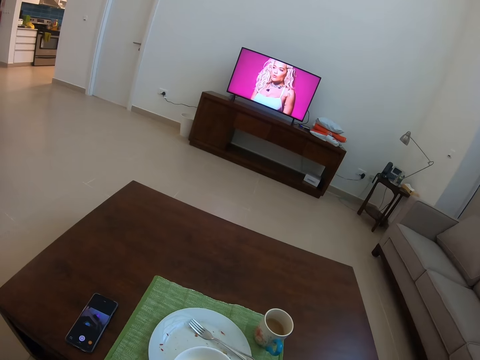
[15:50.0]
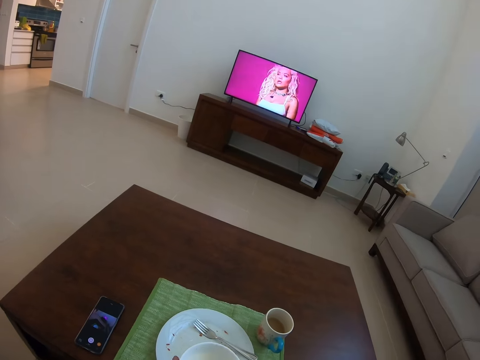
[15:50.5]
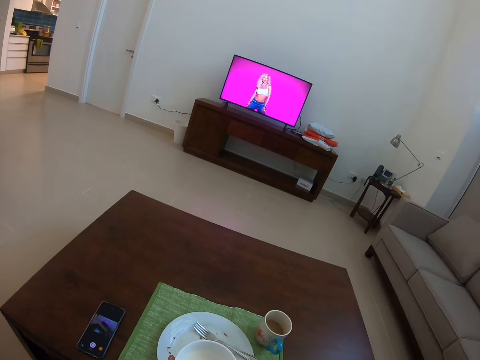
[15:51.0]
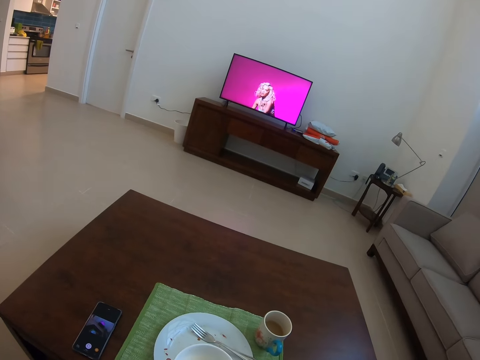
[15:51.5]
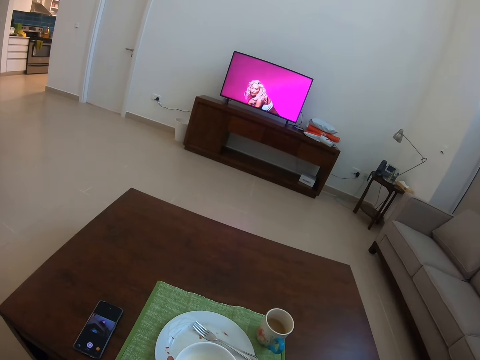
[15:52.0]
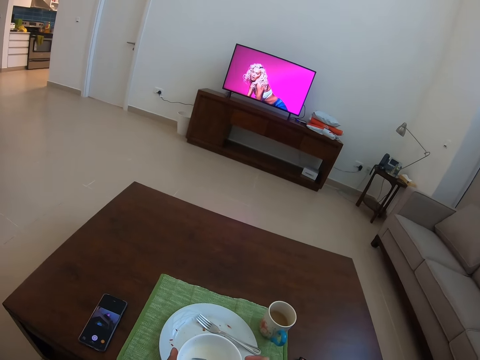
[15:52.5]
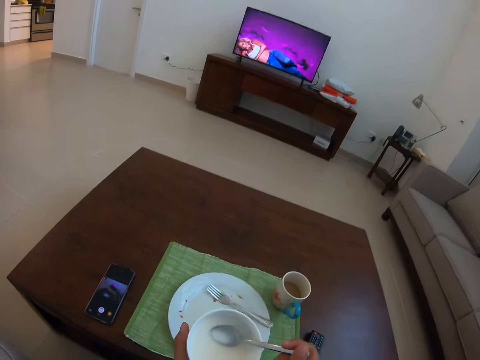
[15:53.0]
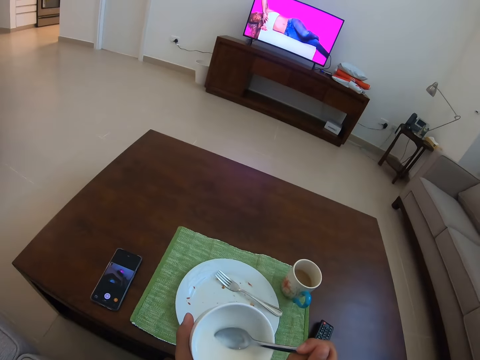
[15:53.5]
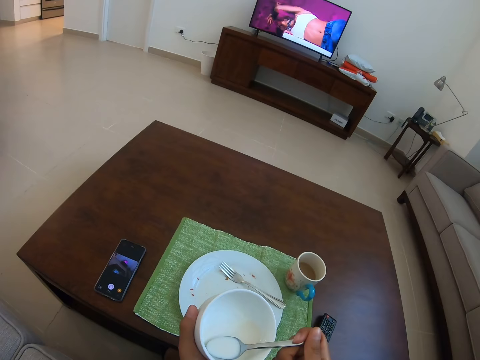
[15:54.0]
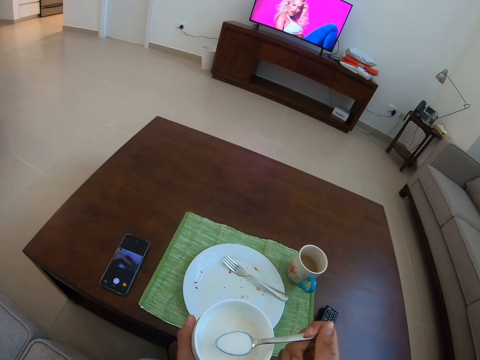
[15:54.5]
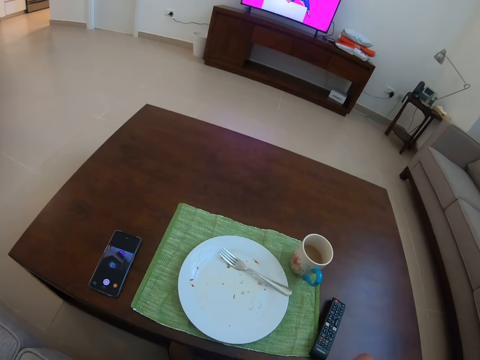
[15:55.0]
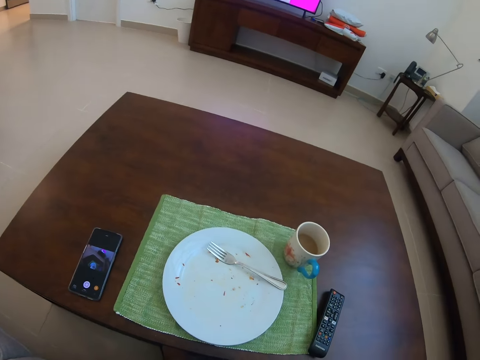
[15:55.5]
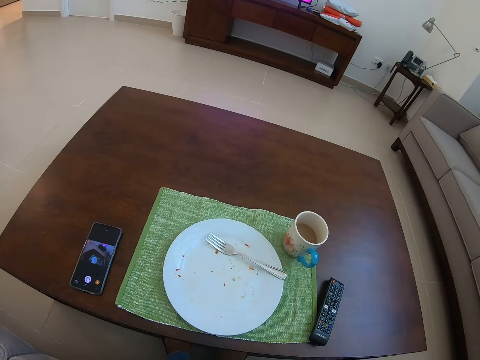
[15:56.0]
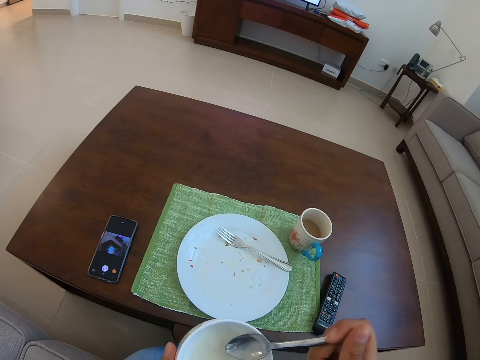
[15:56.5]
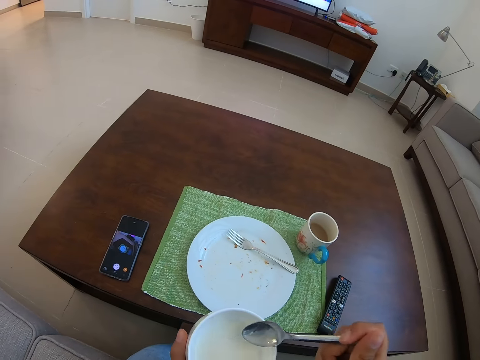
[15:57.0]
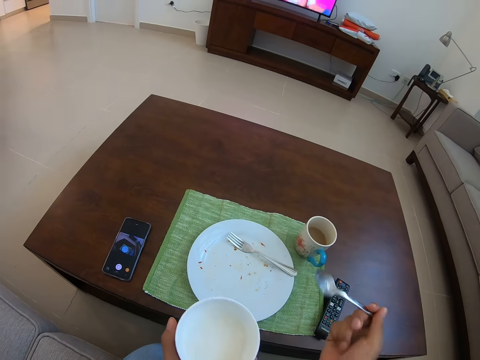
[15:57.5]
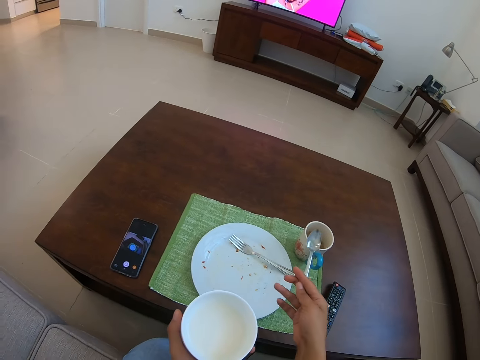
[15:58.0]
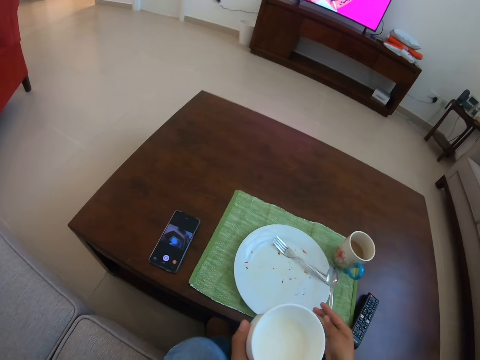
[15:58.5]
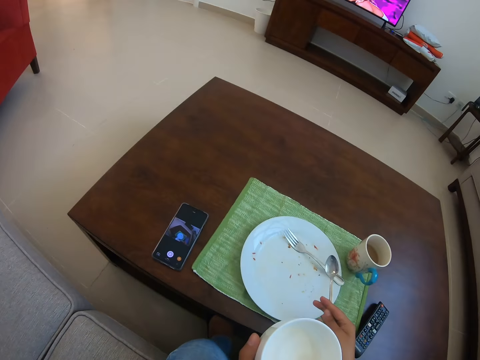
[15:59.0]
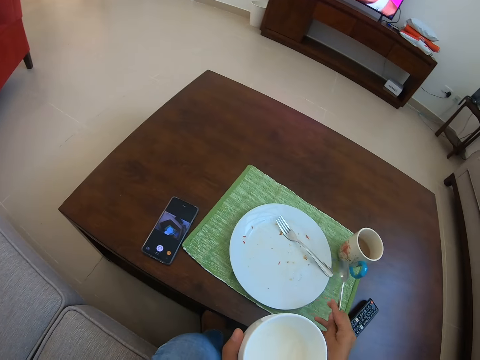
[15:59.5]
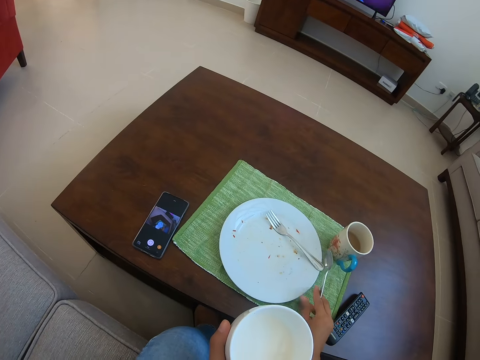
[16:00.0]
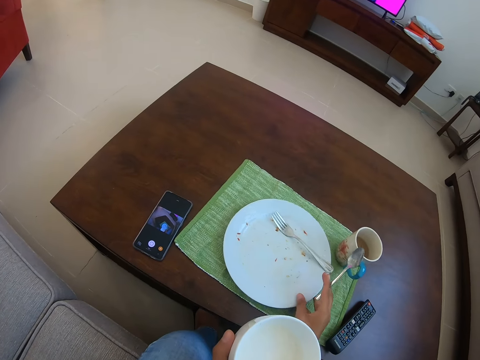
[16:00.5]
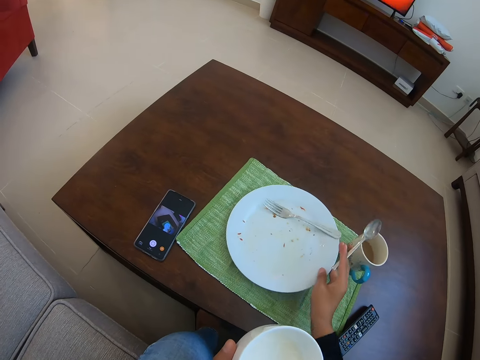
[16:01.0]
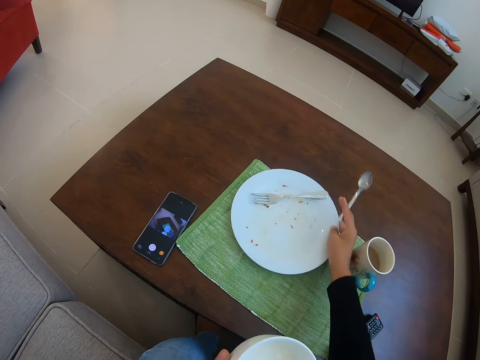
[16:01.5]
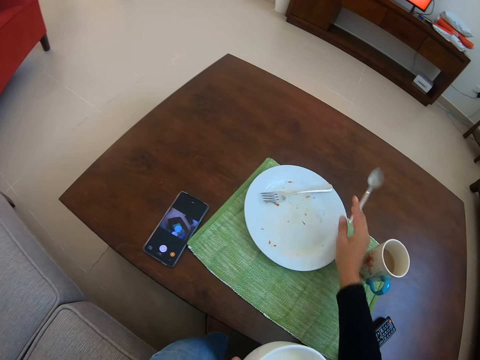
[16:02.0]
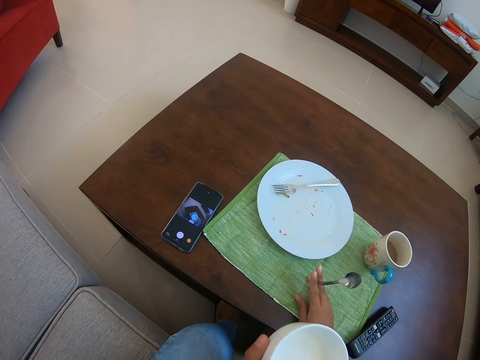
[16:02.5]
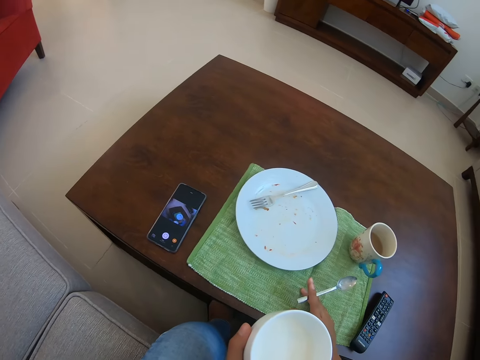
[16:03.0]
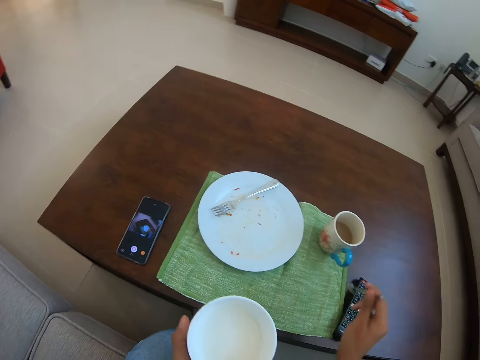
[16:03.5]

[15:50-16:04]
The camera wearer drinks strawberry milk. They scoop the salad. They move a plate aside.

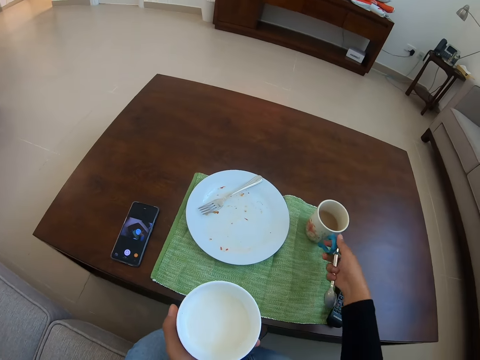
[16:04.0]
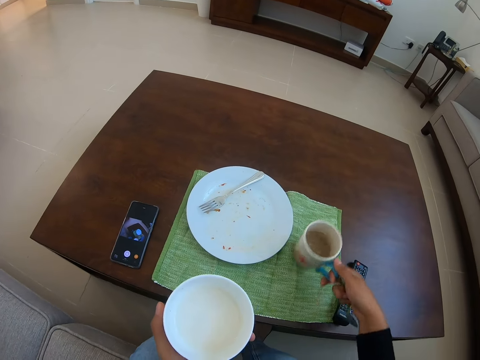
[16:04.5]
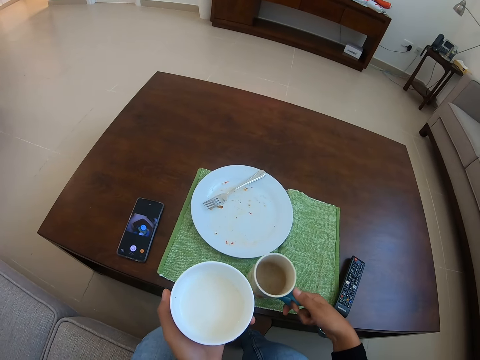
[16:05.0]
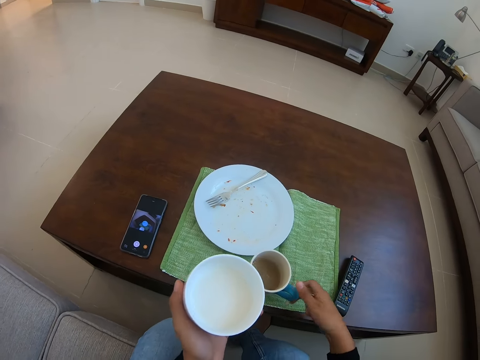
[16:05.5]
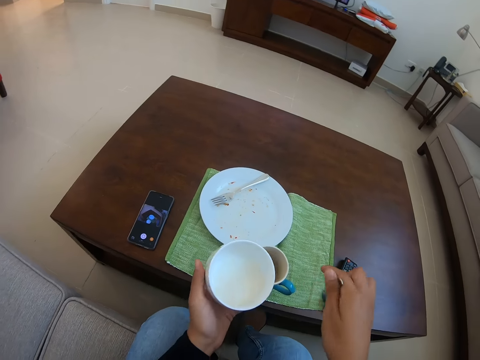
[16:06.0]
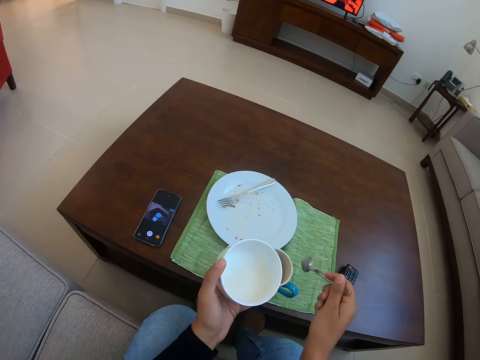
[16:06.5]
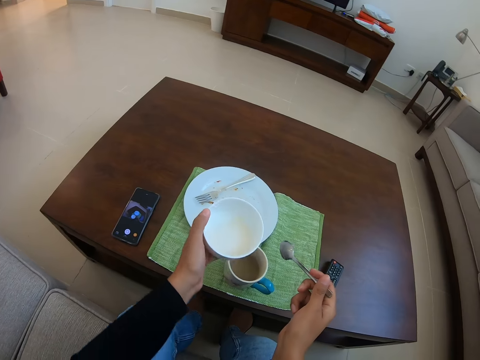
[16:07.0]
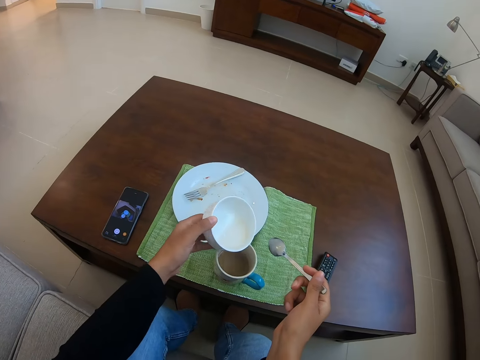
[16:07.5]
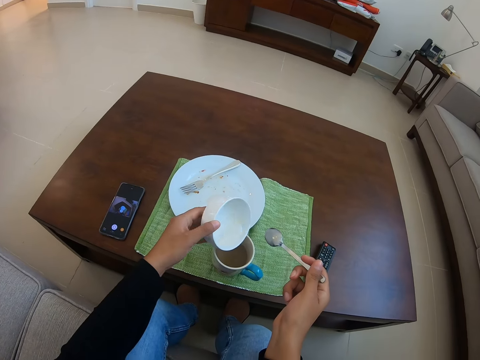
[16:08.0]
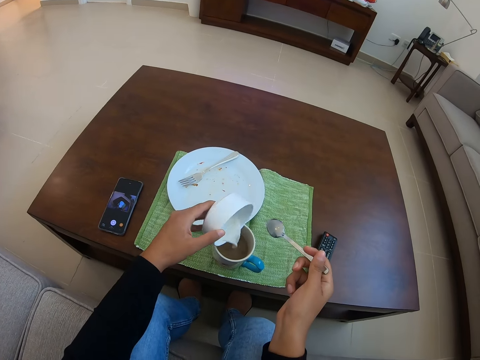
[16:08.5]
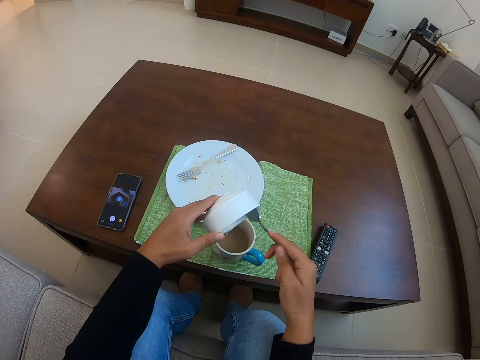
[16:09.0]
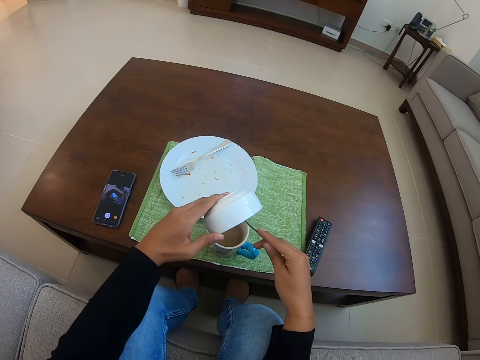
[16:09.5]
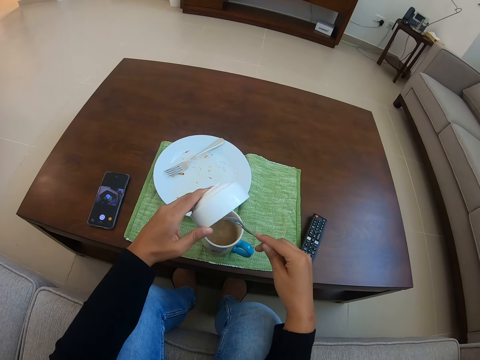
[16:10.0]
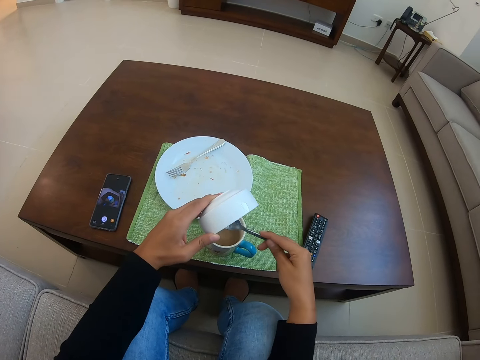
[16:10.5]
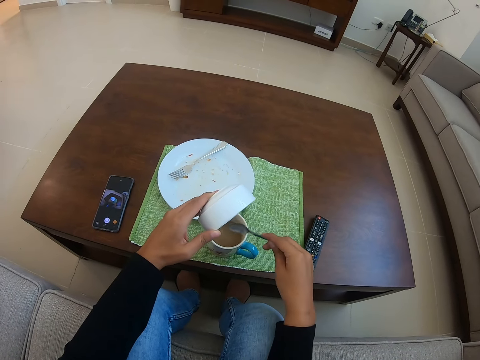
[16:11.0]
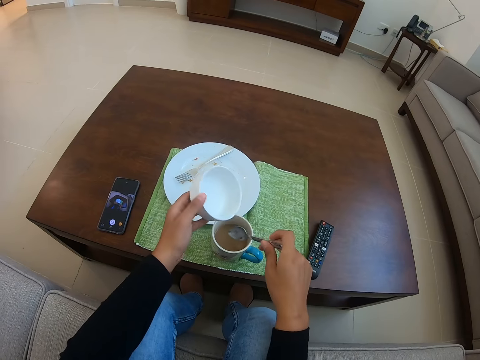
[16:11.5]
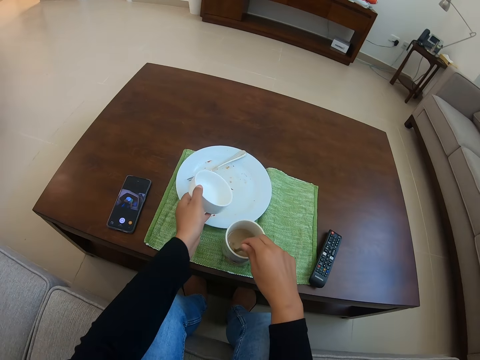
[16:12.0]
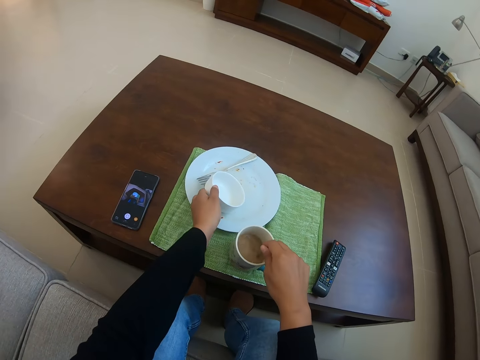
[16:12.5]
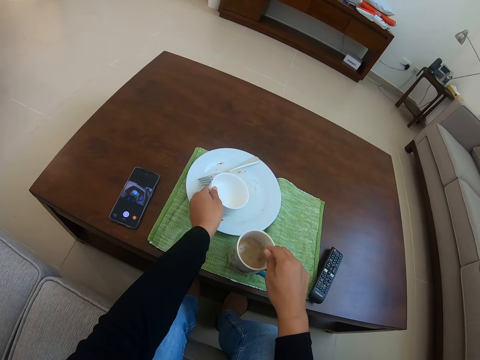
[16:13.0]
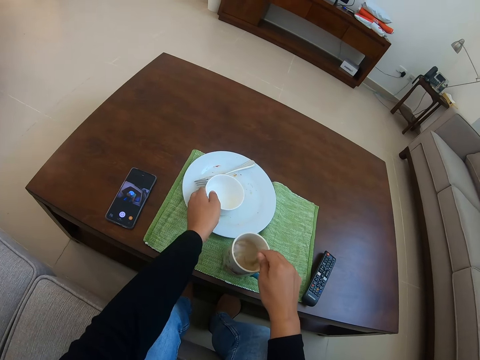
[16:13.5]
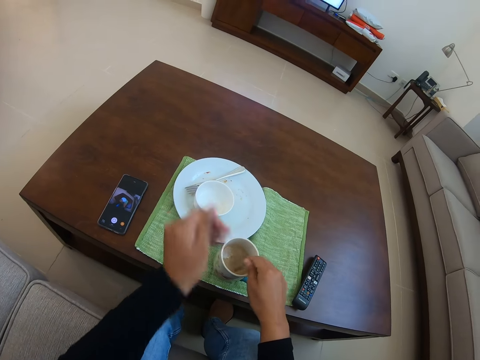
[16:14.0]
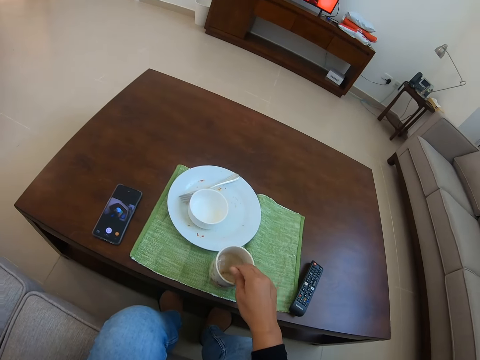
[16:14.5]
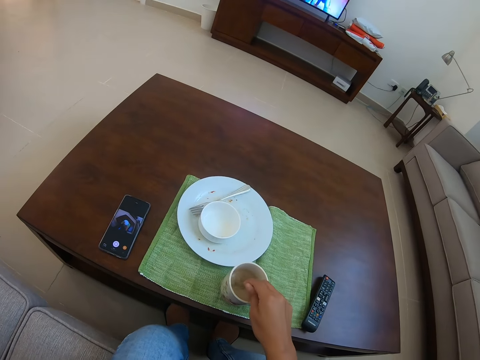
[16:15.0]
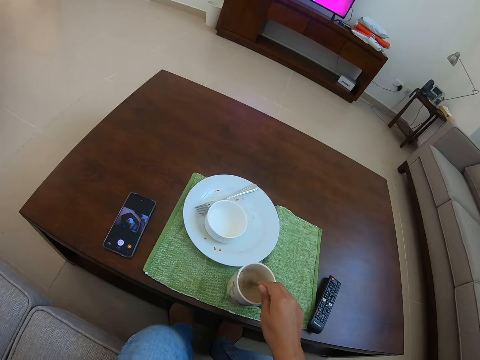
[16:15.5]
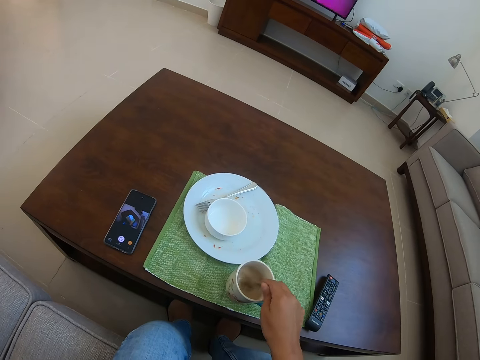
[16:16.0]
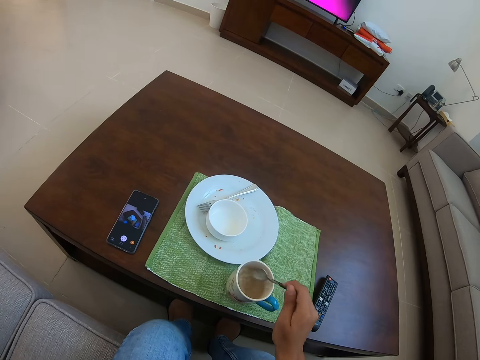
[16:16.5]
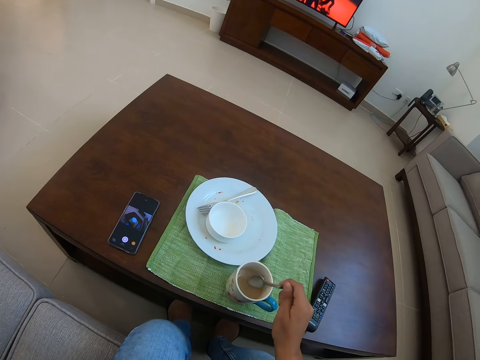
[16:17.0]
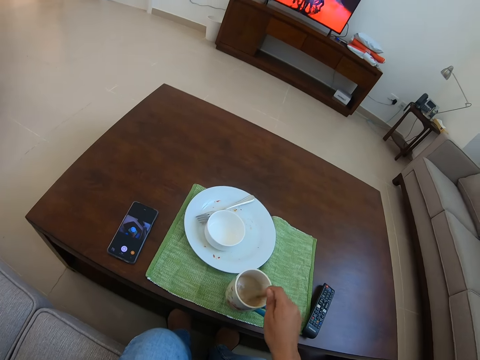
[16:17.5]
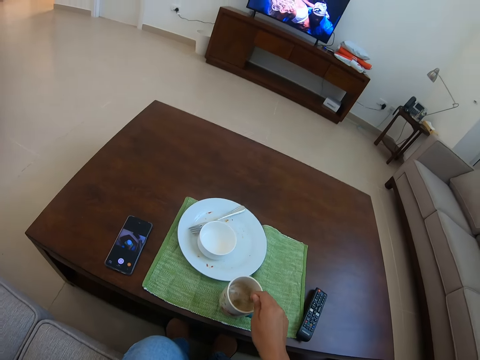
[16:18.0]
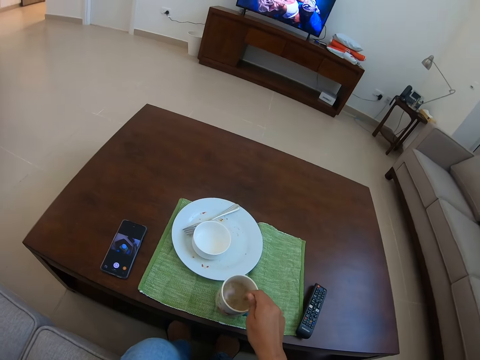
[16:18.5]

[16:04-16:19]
The camera wearer moves a cup of tea closer. They pour strawberry milk into the cup of tea. They stir the tea. They drink and place a bowl on top of a plate. They stir the tea again.
